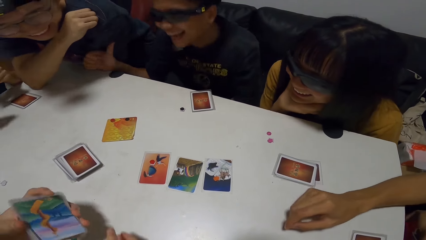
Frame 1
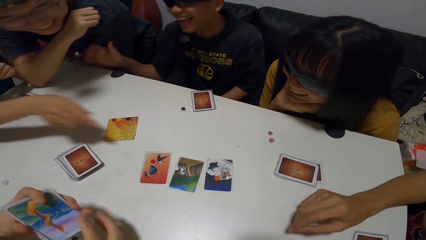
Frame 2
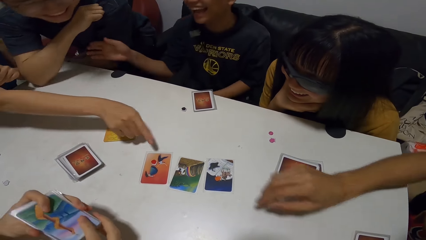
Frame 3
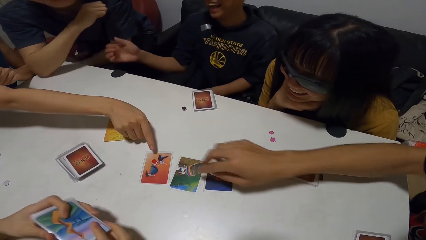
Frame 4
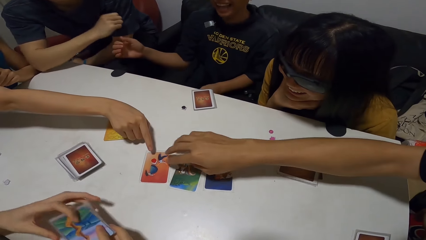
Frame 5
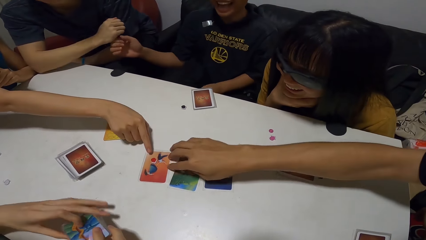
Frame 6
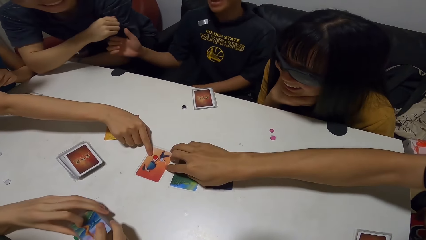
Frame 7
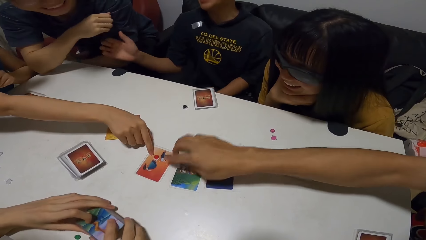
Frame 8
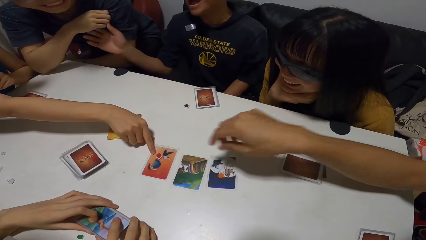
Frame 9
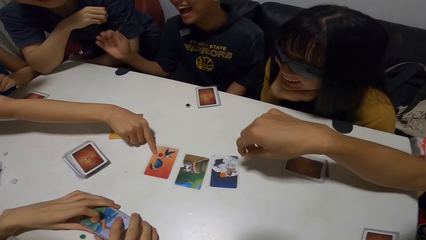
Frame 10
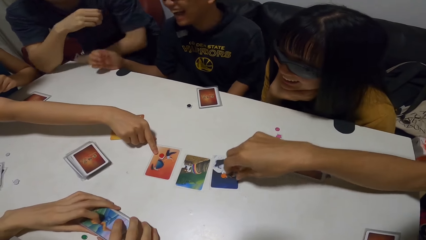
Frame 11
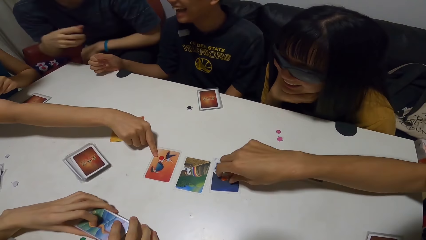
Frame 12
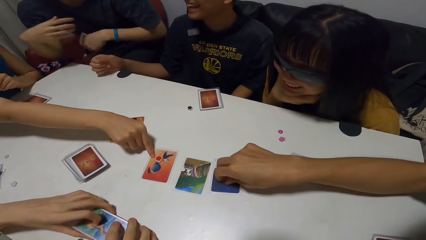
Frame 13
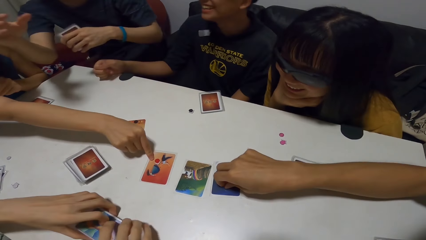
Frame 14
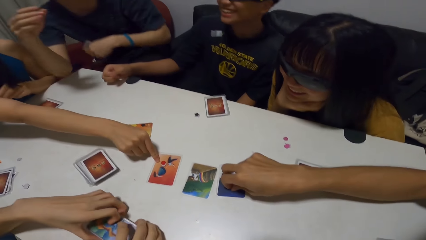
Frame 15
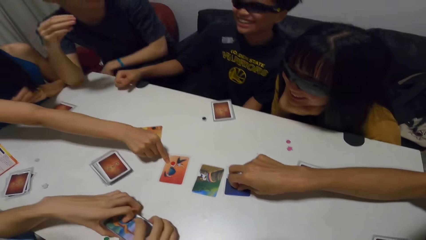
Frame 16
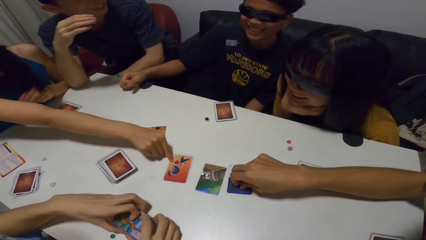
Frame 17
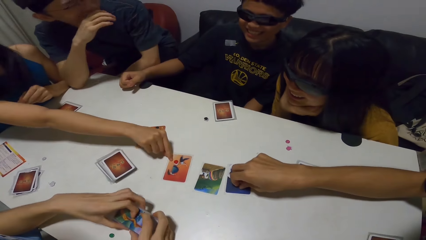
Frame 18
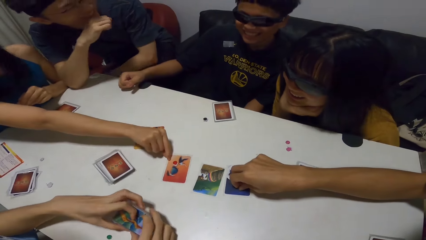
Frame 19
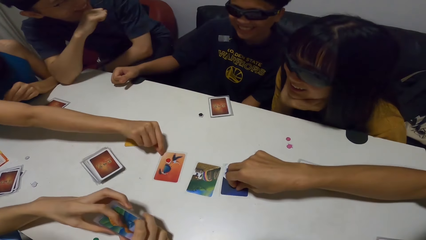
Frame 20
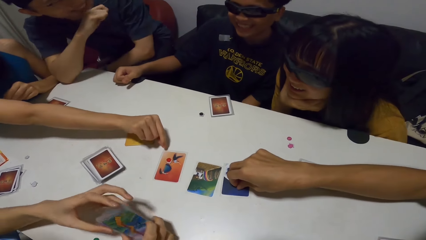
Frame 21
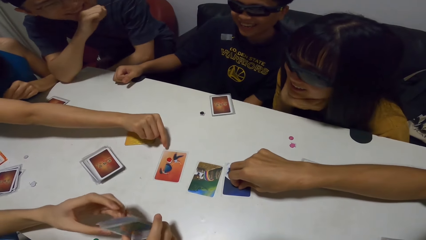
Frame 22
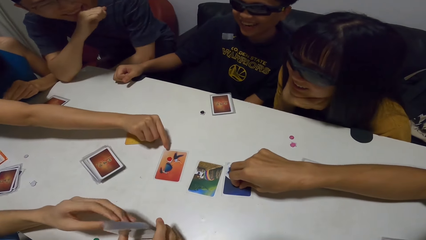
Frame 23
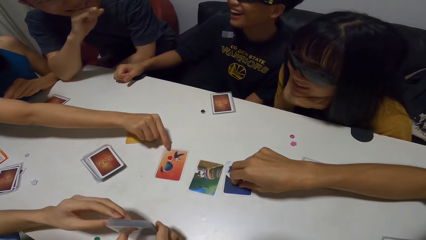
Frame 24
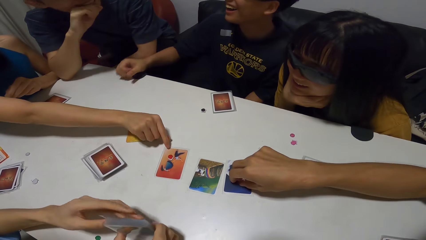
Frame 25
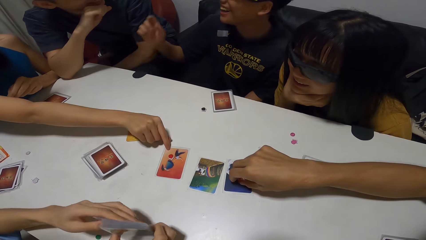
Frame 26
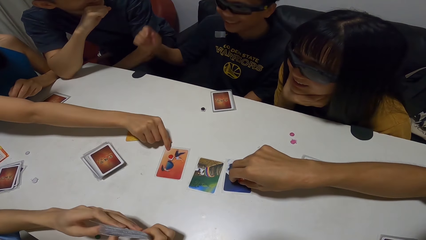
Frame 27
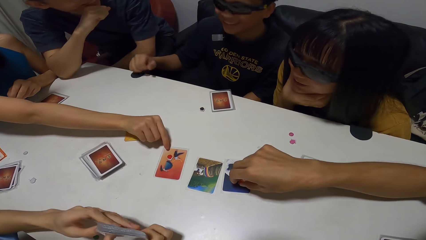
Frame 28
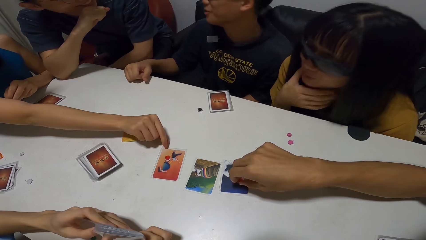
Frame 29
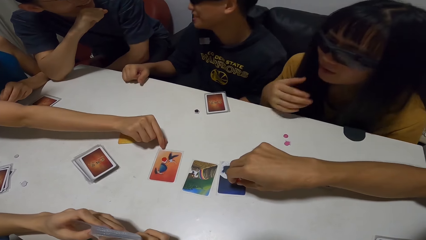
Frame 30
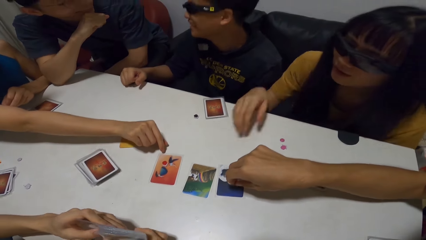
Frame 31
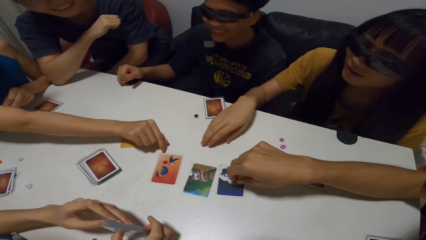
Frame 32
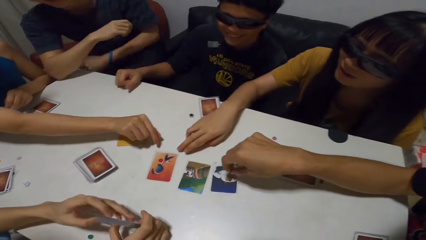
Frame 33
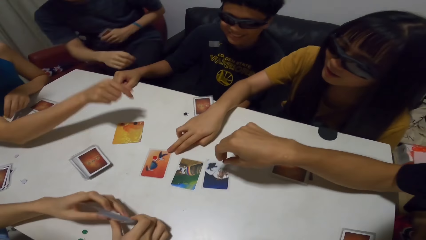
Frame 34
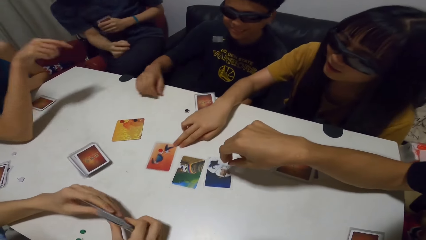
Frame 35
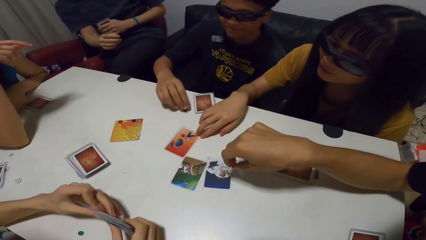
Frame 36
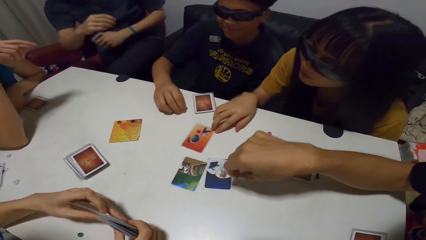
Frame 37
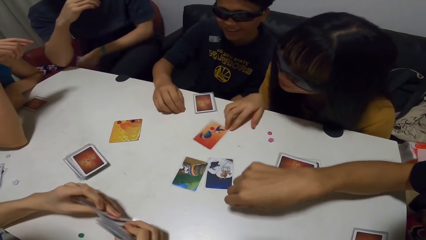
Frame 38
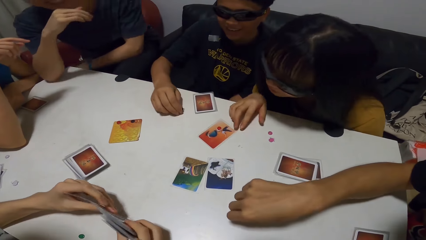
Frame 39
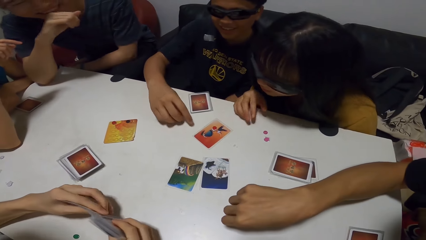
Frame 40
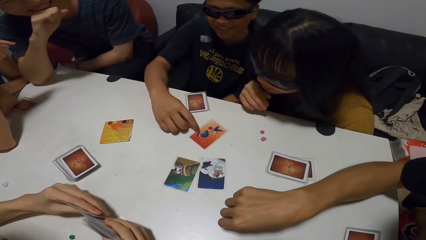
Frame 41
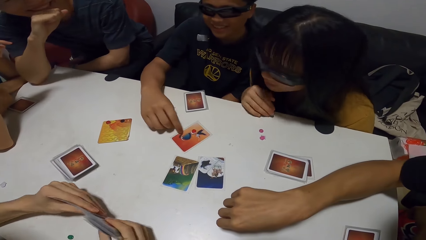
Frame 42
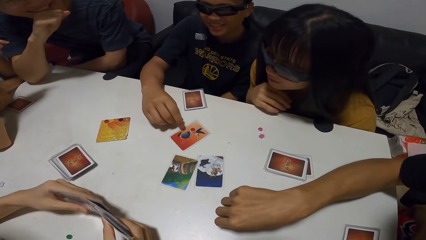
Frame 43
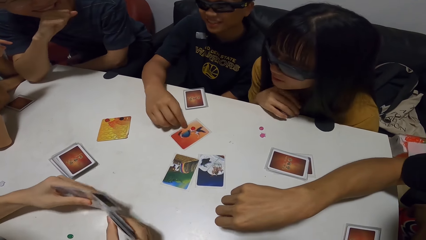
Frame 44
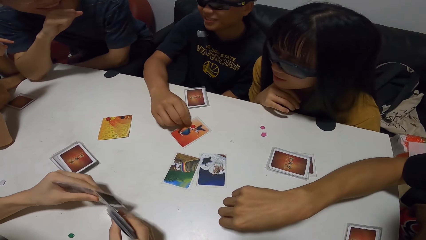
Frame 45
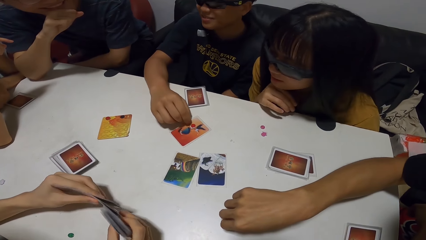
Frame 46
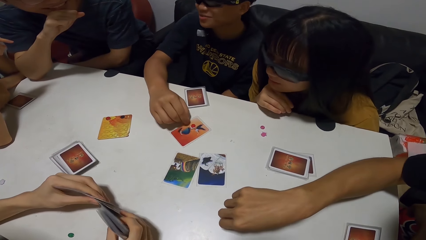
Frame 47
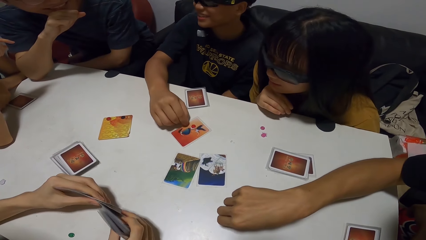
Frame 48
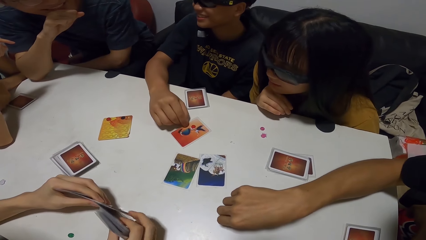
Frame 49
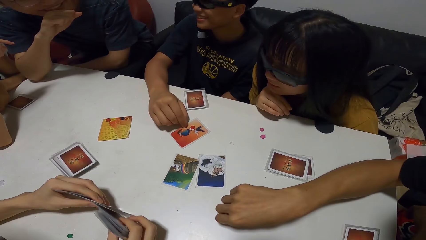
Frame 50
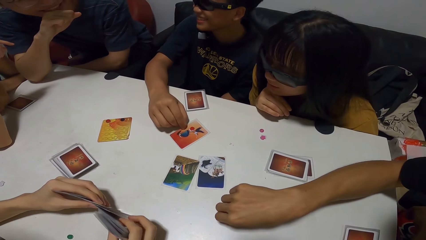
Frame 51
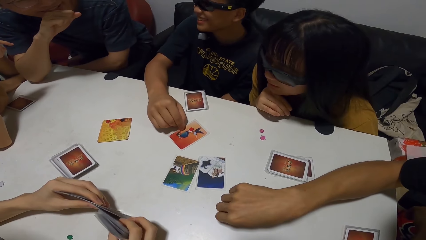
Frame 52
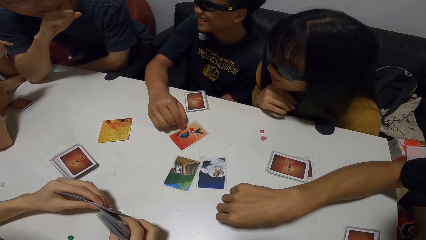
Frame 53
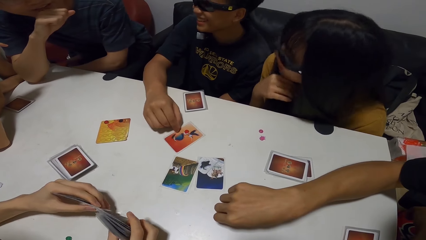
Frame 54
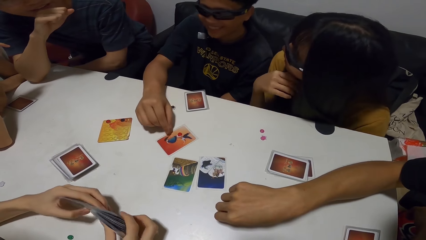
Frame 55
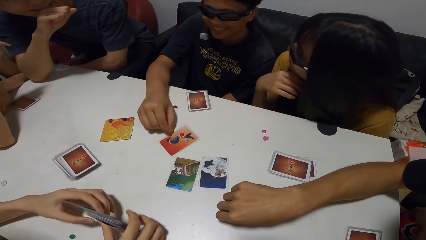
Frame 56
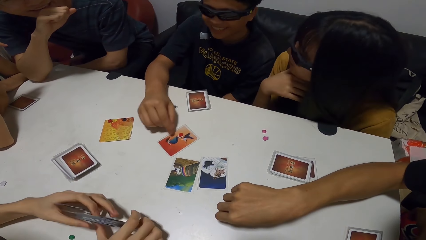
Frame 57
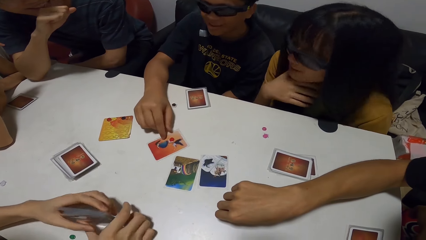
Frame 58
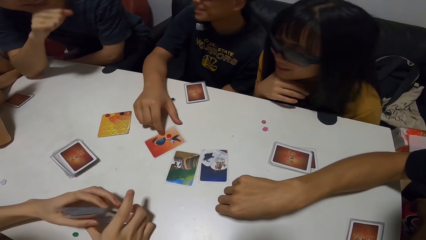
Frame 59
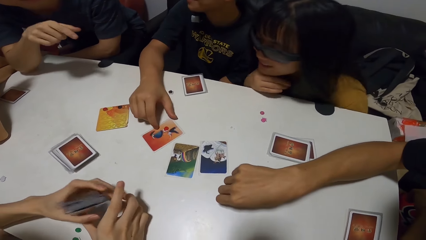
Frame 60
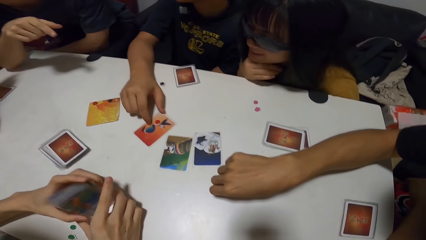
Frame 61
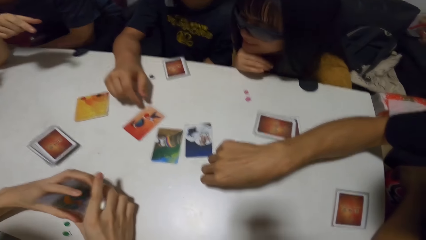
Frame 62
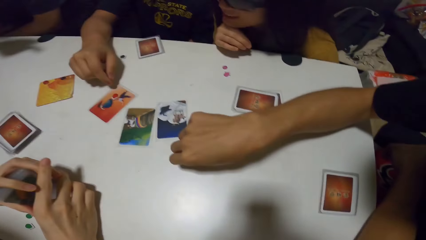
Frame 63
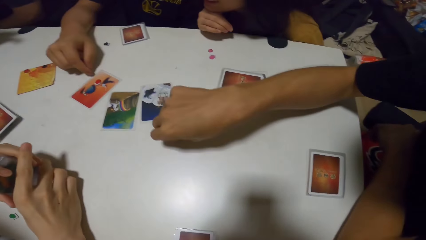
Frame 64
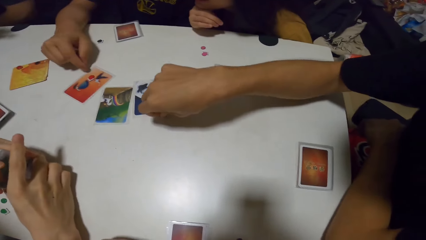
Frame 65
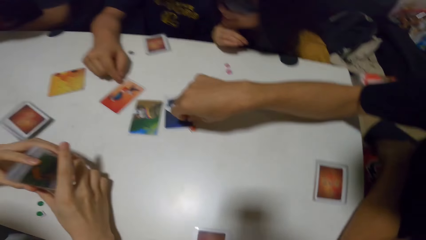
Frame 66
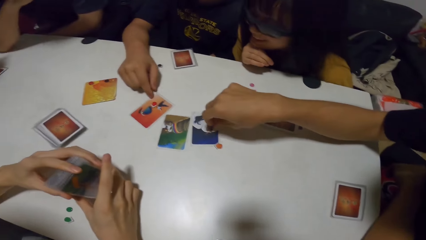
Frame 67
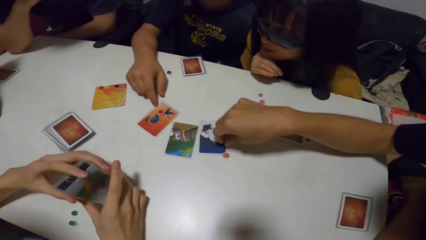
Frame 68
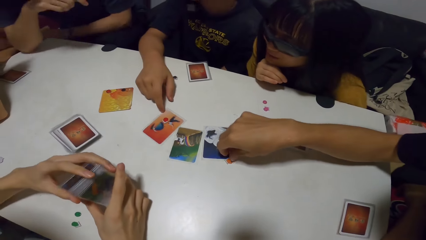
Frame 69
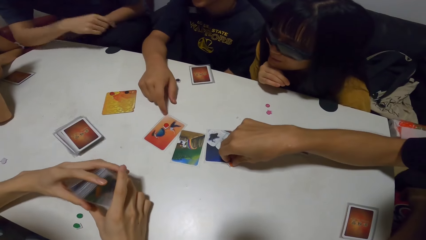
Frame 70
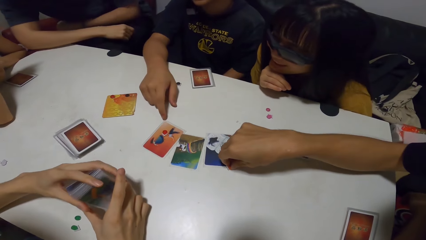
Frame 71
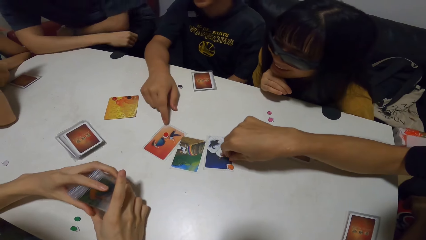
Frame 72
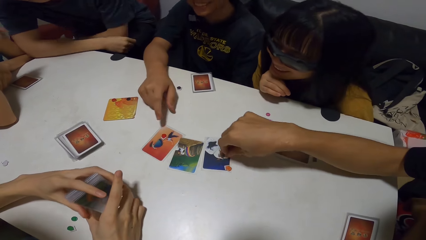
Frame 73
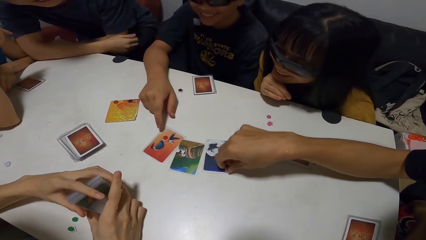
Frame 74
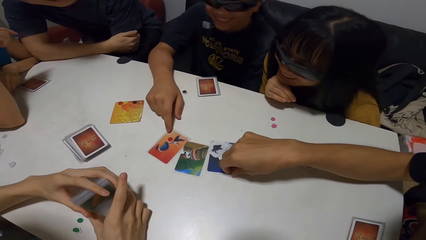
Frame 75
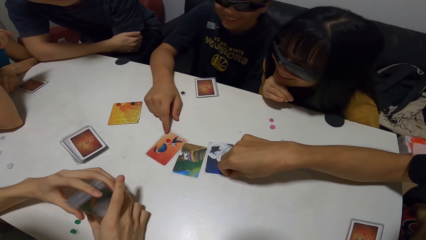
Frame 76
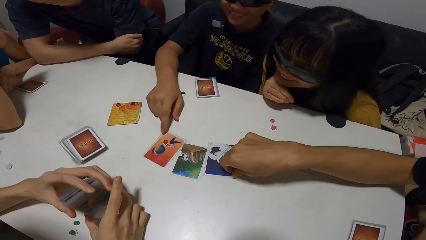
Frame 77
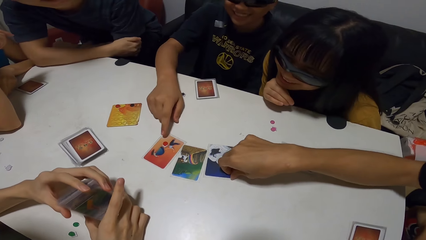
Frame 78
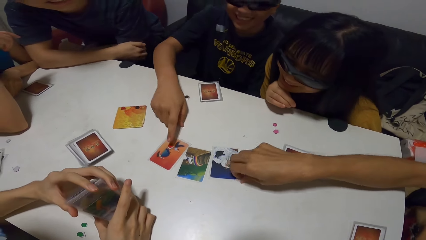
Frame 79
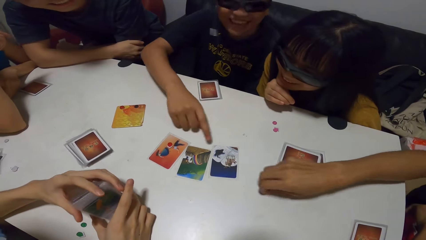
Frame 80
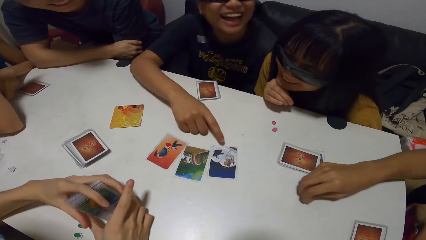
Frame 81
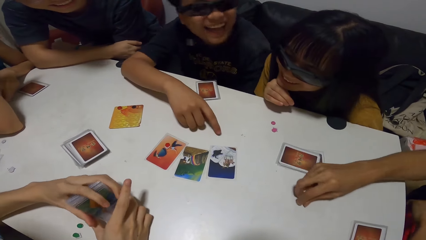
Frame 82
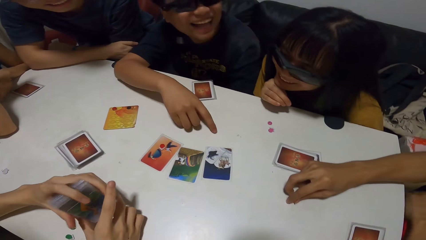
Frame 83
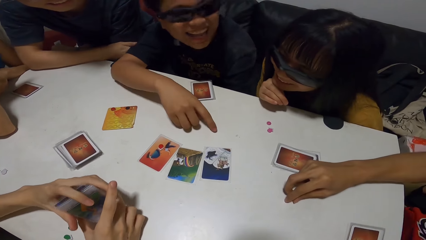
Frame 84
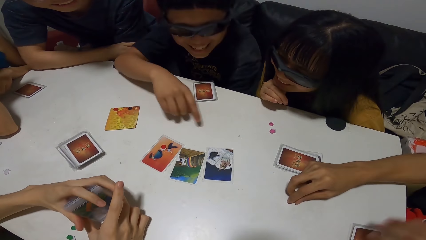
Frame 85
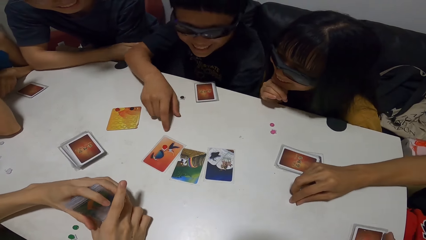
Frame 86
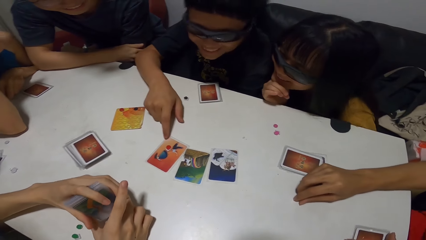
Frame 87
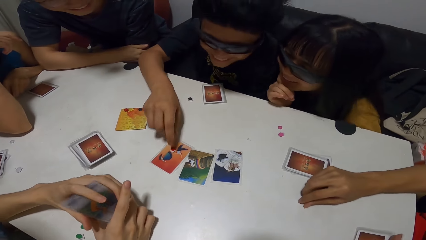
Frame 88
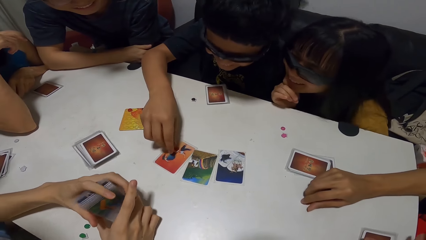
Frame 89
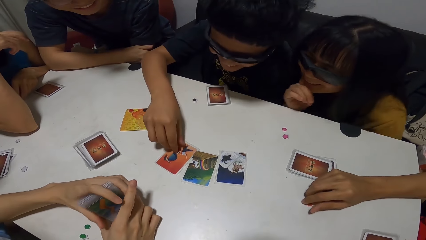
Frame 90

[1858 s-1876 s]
A man adjusts a card on the table with his right hand. A woman touches the card on the table with her right hand. The man picks up the button from the card on the table with his right hand. Another woman moves a card on the table with her right hand. A person picks up something. Another man moves the card on the table with his right hand. The first man moves a button on the table with his right hand and touches some cards on the table with his left hand.
